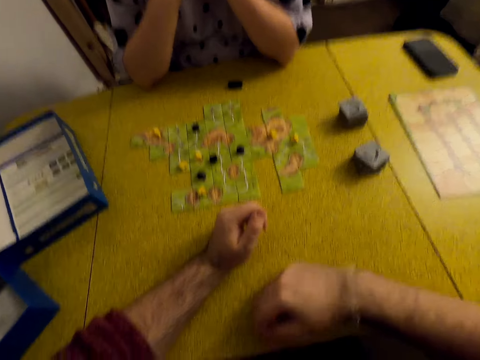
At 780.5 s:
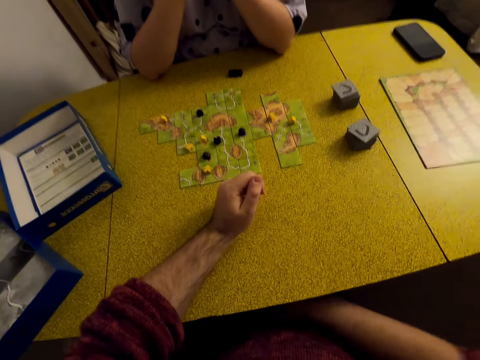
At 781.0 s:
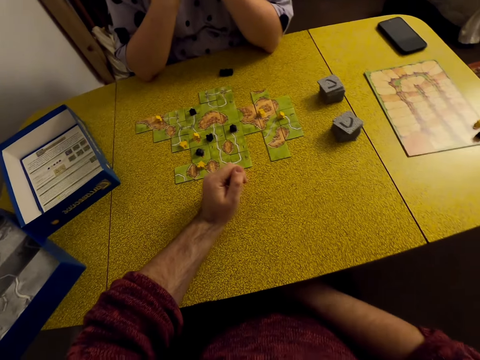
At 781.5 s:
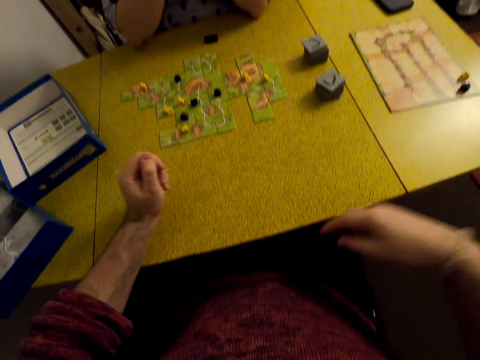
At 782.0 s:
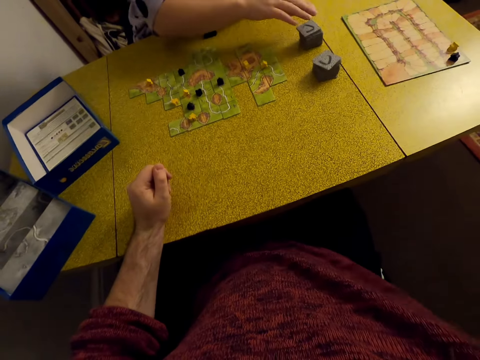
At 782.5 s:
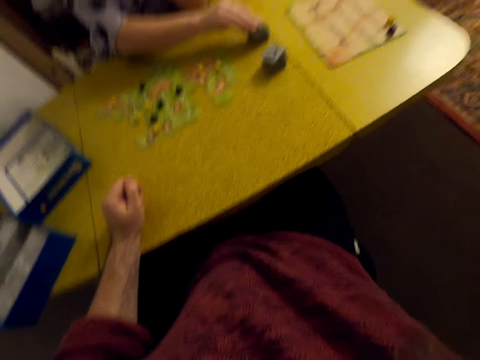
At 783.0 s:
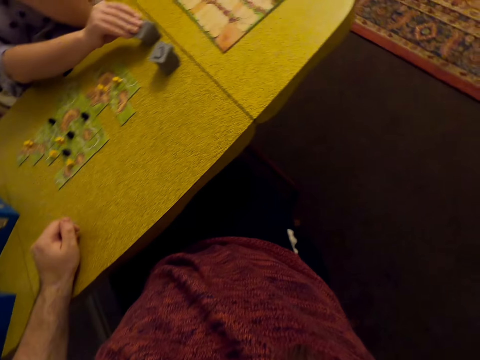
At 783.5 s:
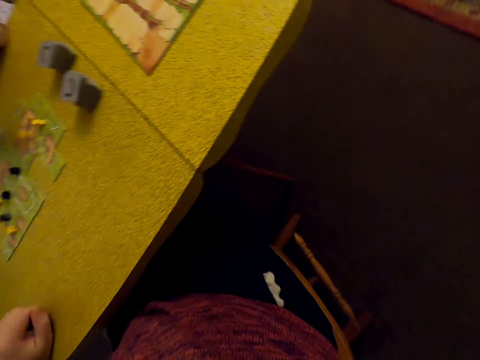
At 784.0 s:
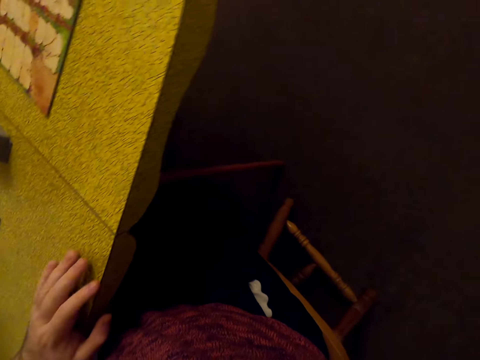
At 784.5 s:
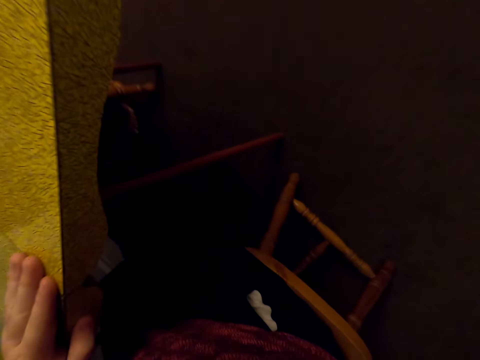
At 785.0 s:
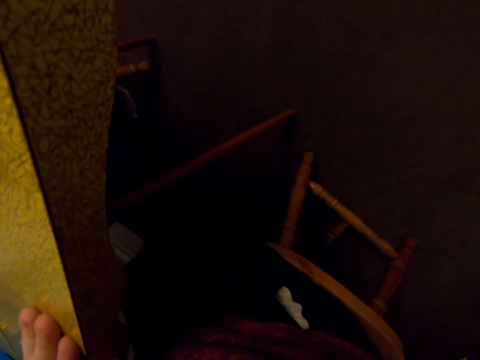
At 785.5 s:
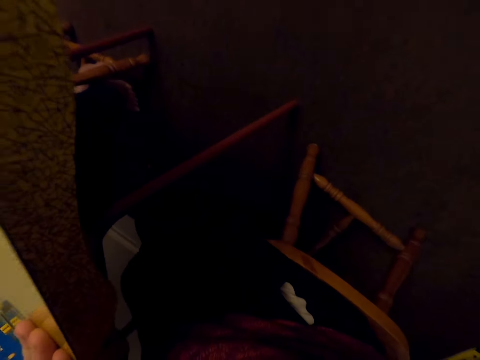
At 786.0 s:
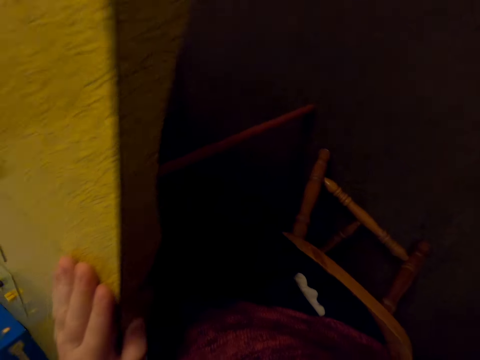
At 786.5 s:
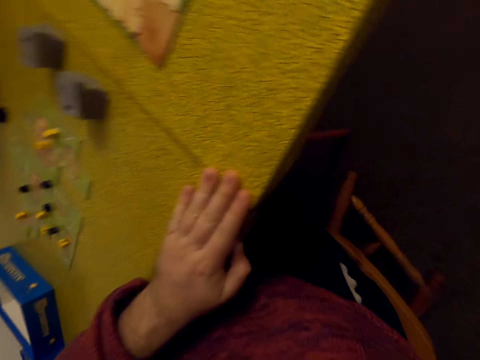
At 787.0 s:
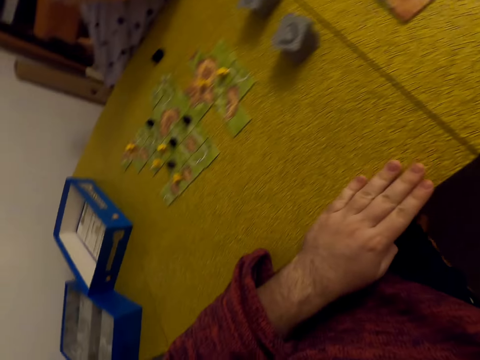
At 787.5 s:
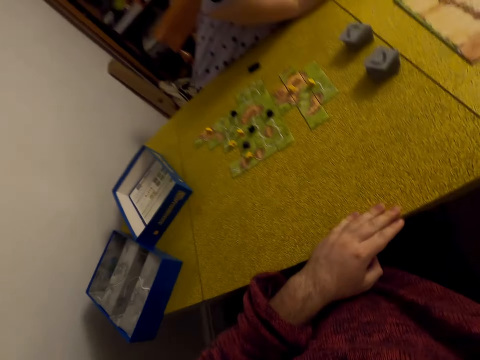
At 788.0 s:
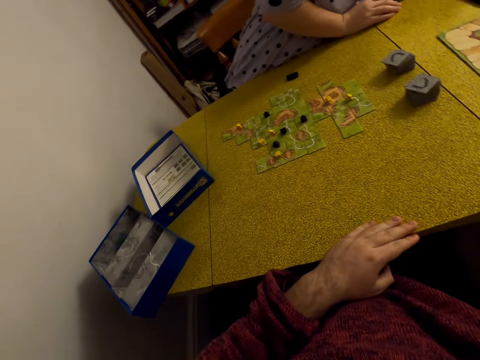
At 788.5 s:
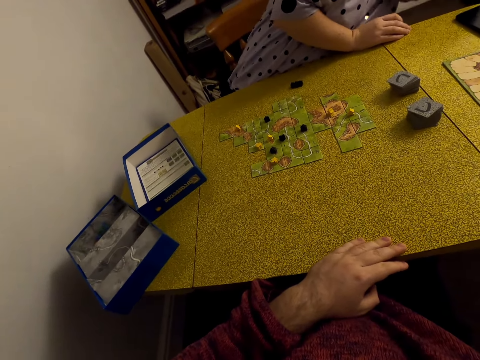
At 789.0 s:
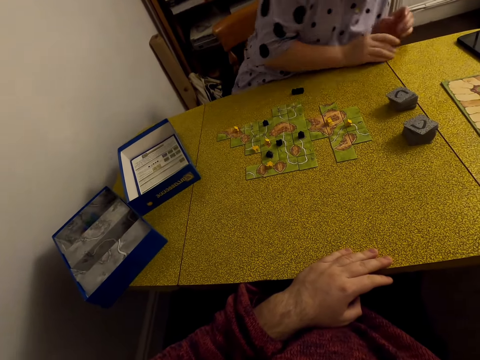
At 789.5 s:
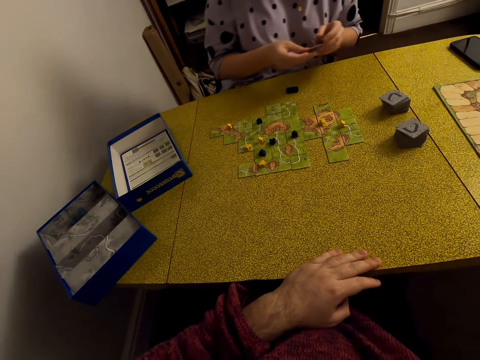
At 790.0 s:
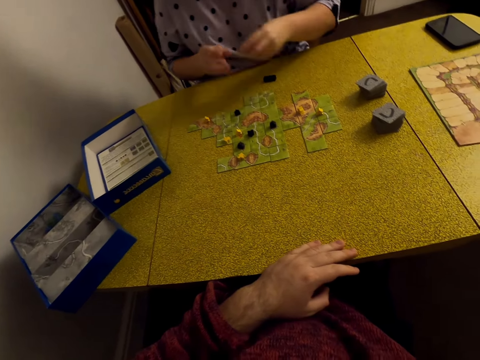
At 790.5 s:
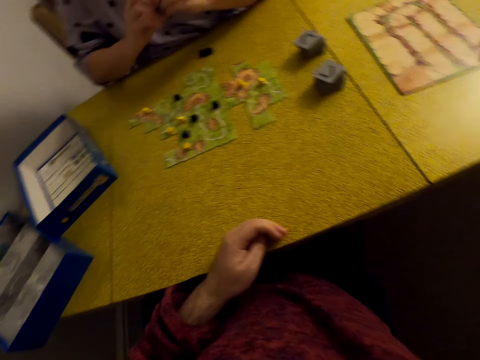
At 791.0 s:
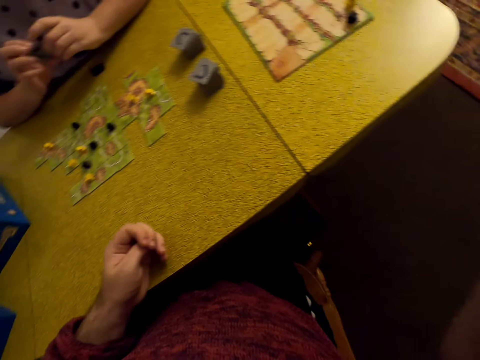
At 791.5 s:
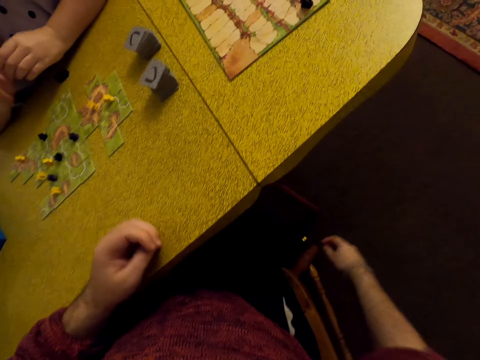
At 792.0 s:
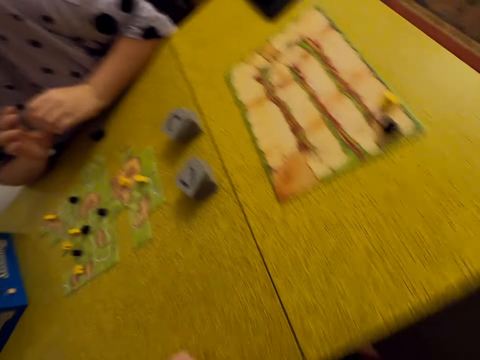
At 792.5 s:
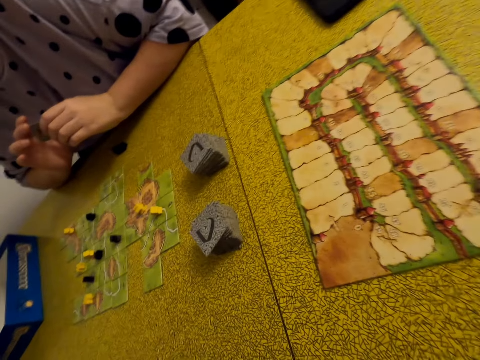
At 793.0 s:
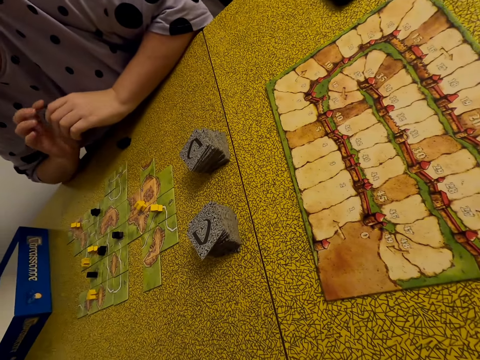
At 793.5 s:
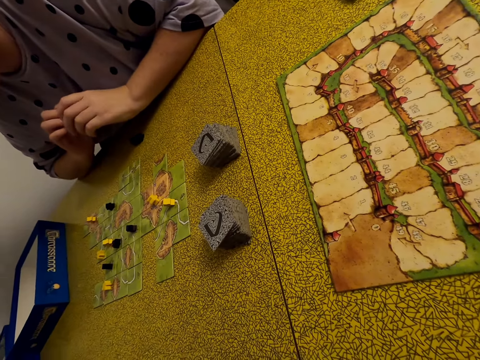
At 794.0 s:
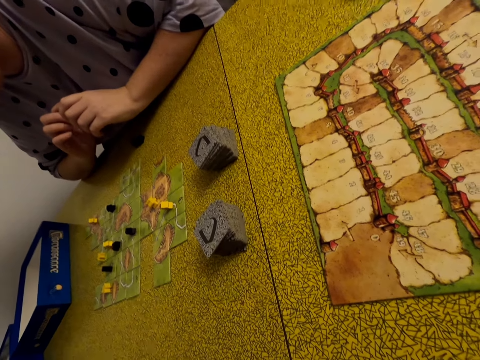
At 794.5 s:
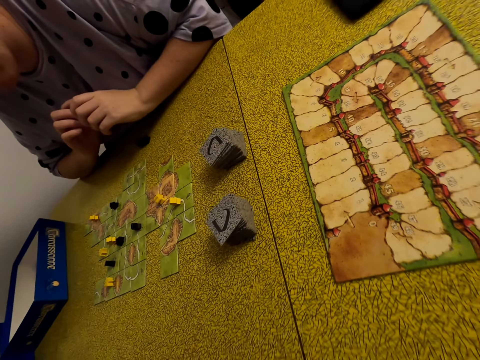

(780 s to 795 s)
The camera wearer looks down. A woman picks the card. The camera wearer picks a meeple from the ground.

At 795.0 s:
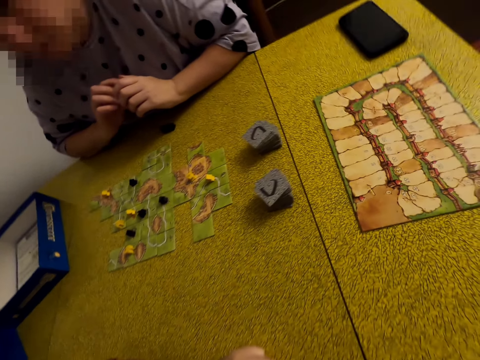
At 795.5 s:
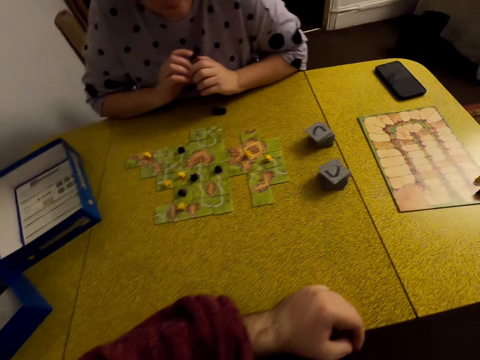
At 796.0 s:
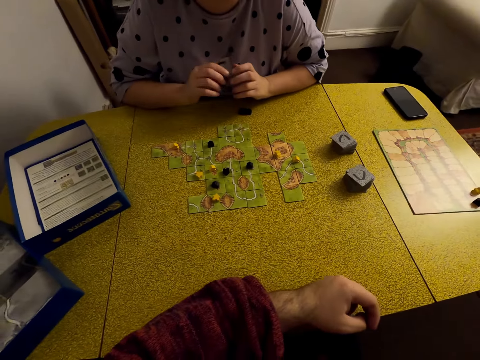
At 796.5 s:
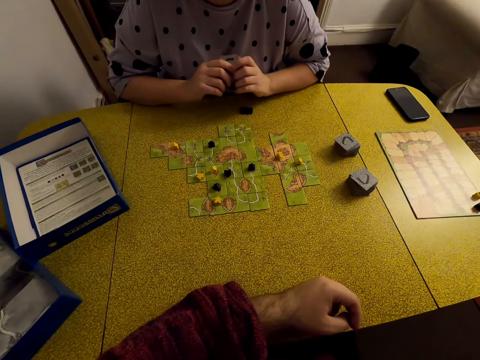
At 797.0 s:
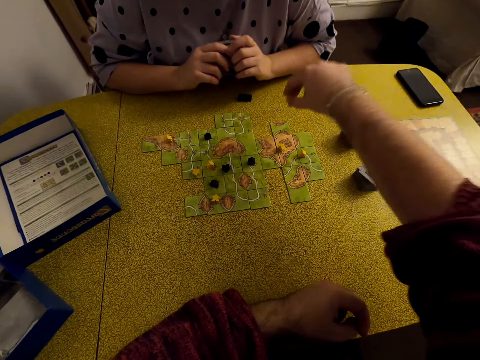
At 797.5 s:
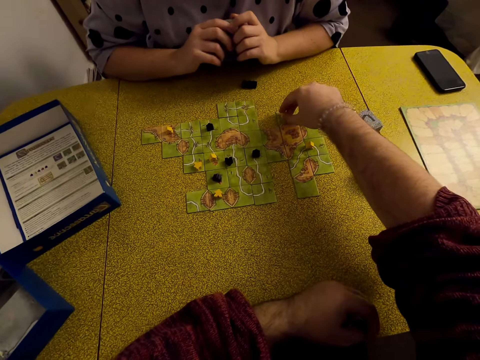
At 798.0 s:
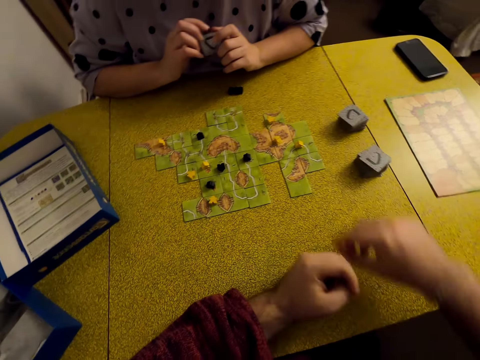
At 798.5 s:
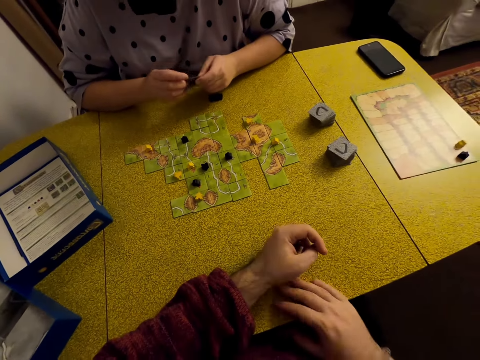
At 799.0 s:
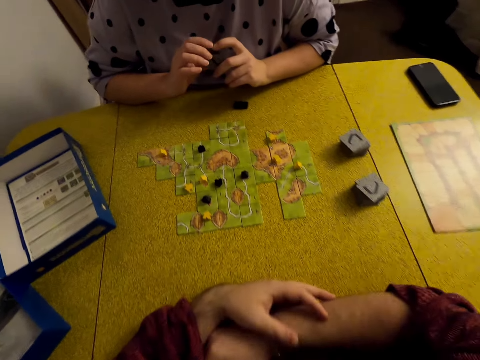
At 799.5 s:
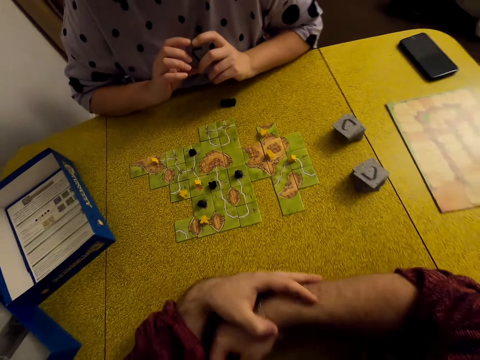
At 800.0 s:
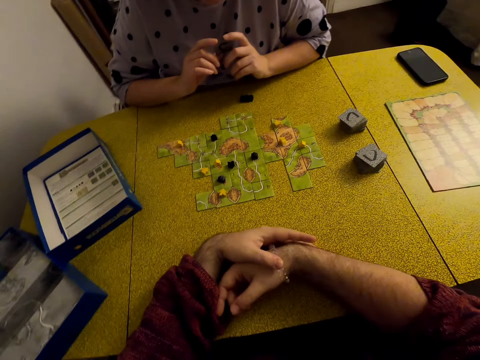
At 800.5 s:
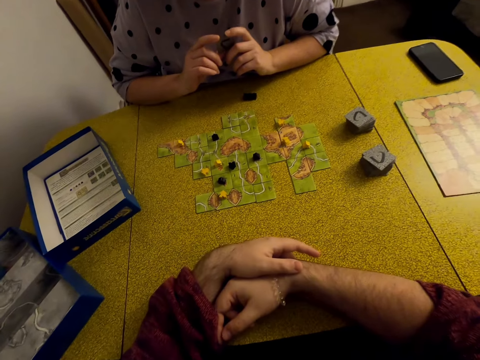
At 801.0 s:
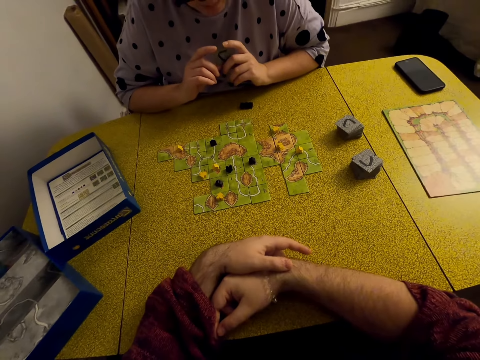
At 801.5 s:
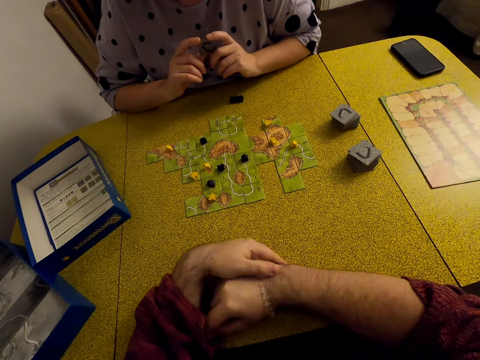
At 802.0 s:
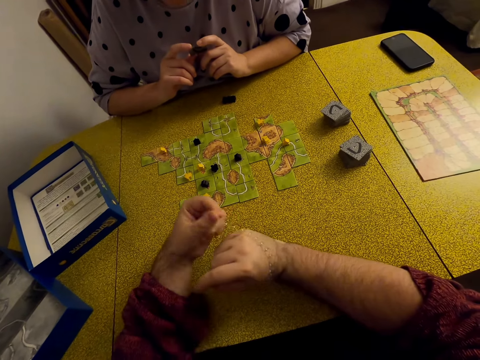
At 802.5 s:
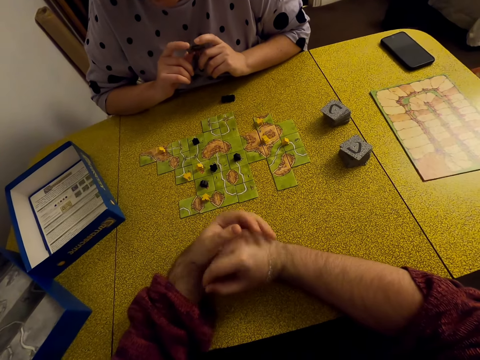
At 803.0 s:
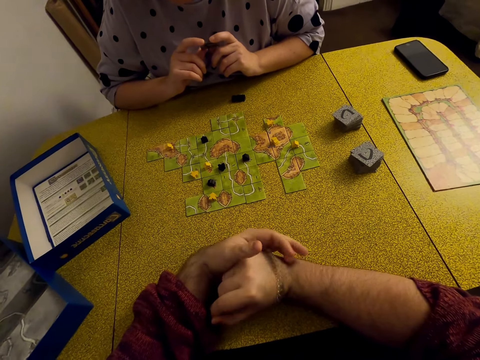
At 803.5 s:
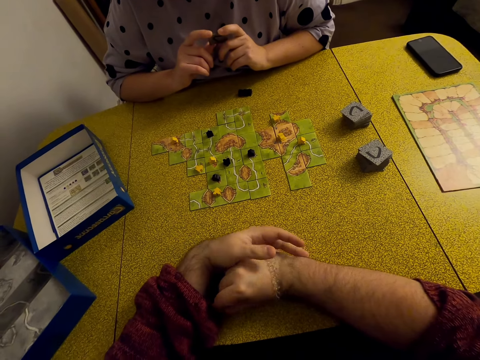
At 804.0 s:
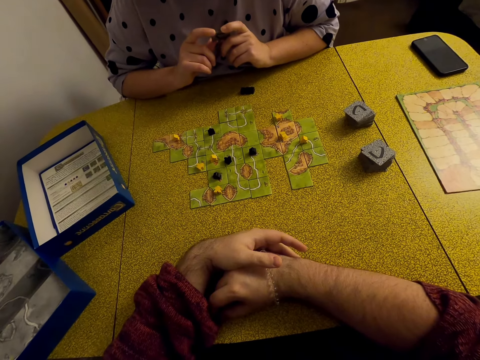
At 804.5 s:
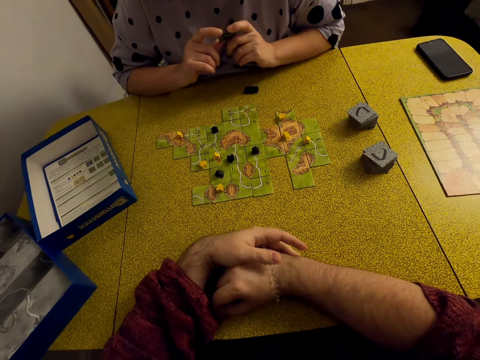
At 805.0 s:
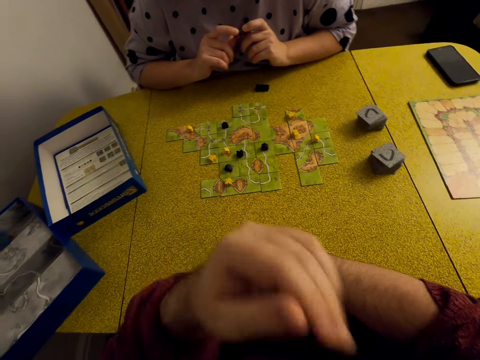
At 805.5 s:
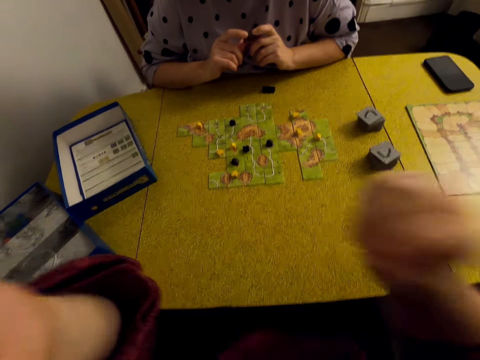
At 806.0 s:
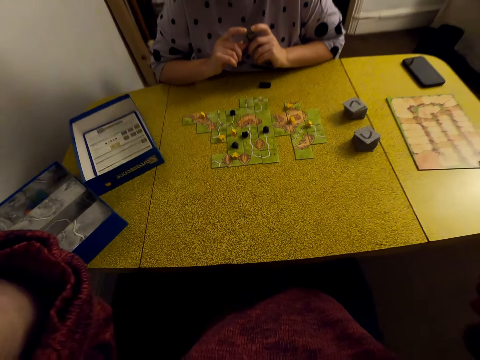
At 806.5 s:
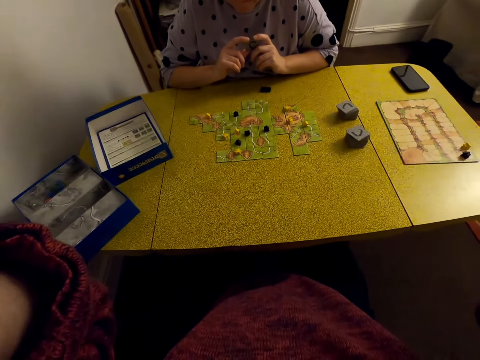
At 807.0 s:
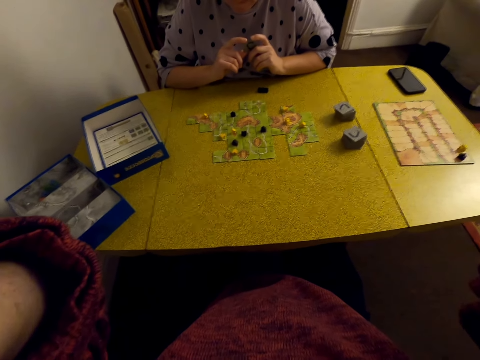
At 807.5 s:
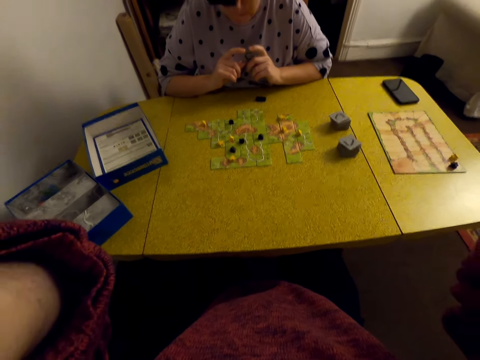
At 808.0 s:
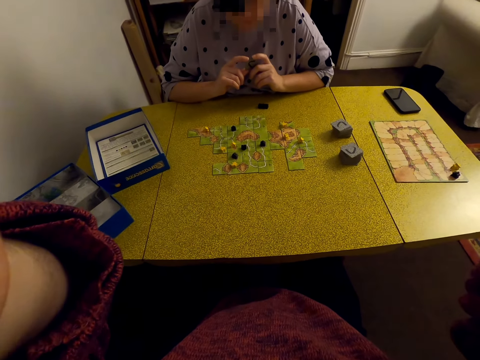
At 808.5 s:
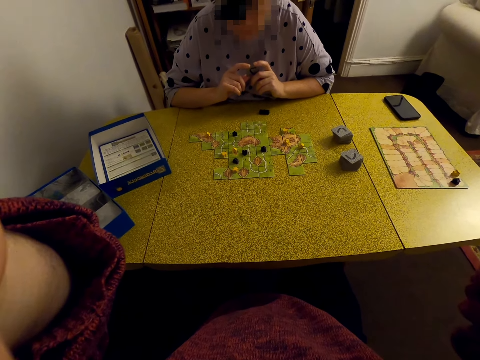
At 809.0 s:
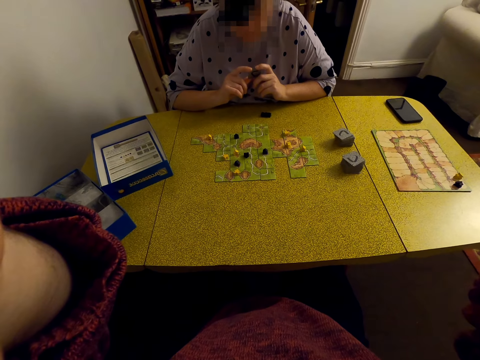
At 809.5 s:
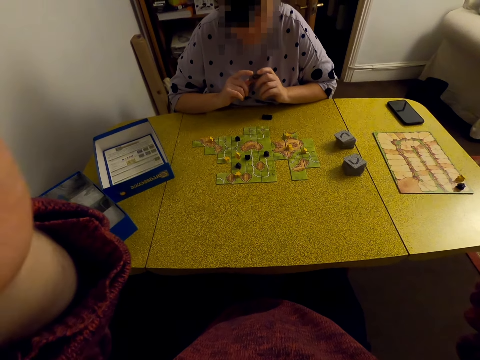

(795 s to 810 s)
A woman looks at the Carcassonne board game. The camera wearer plays a Carcassonne game with a meeple. They put the meeple on the card. The woman holds a tile. The camera wearer adjusts the camera.
